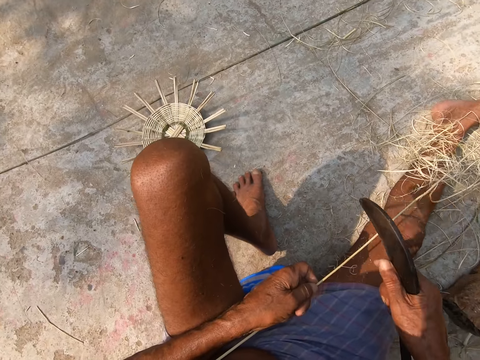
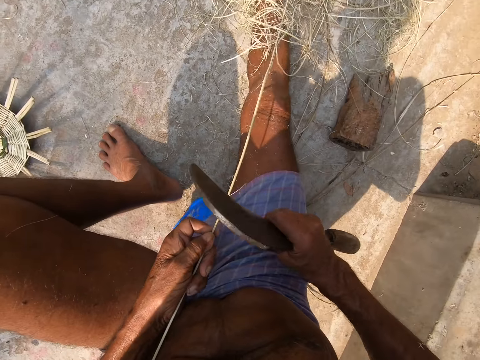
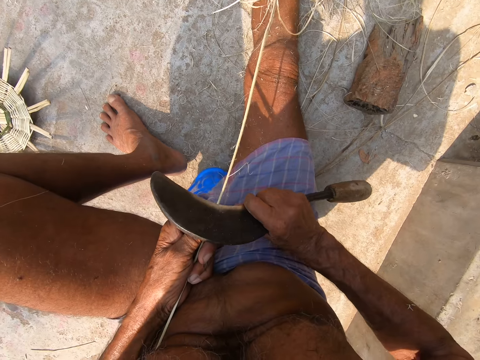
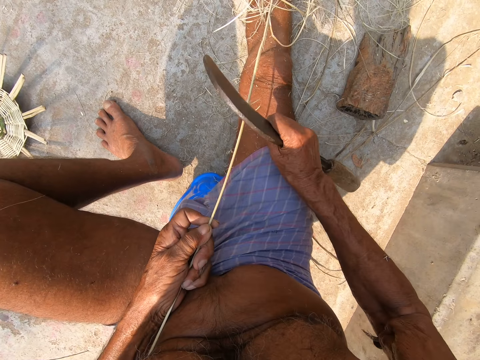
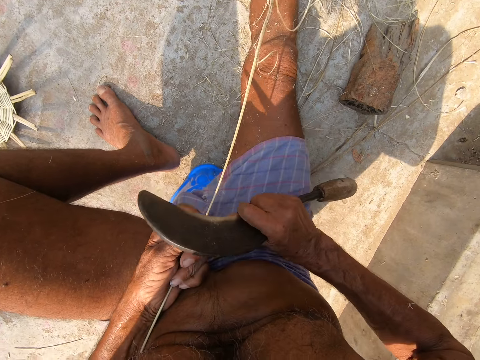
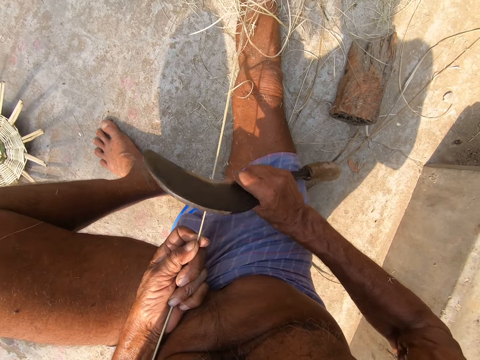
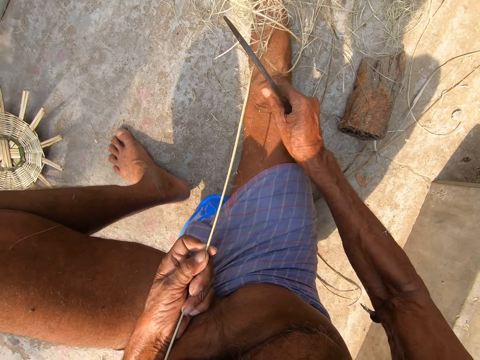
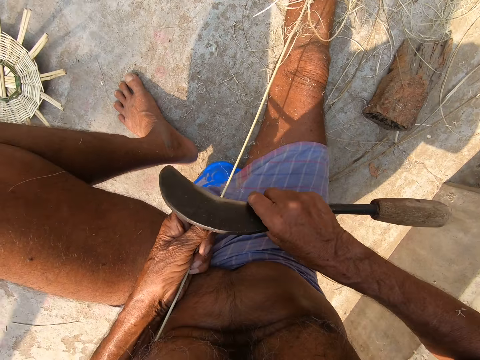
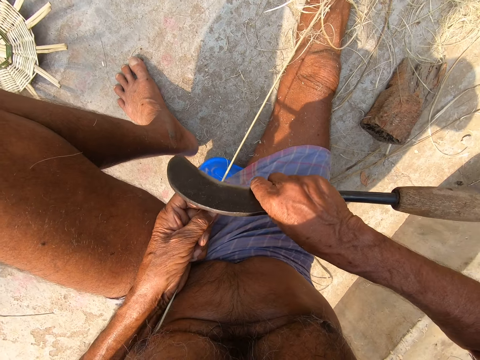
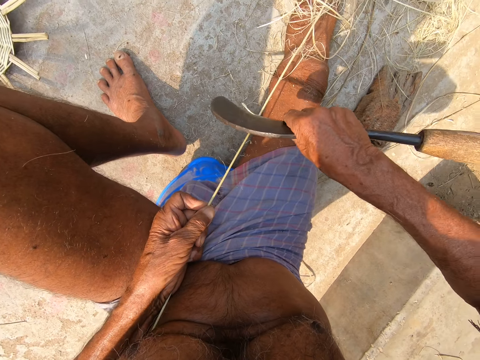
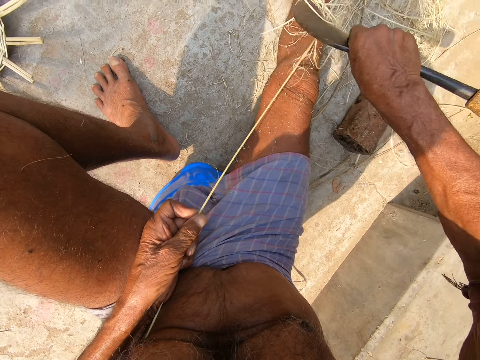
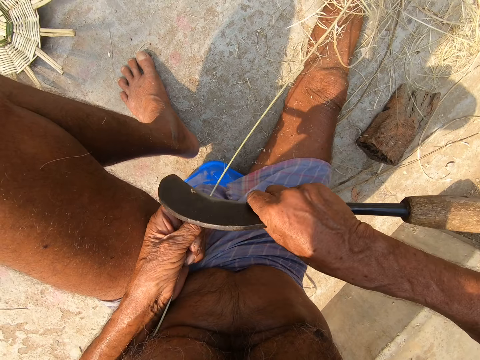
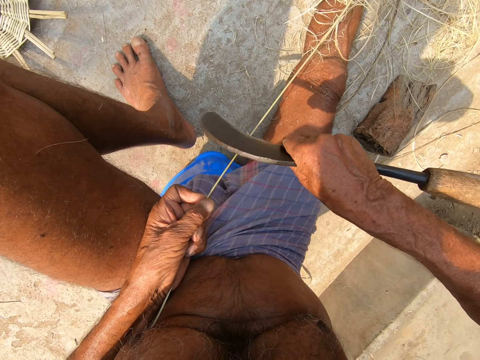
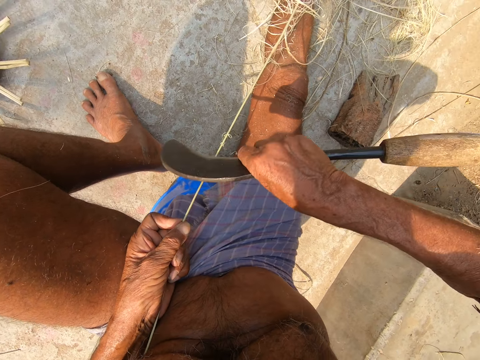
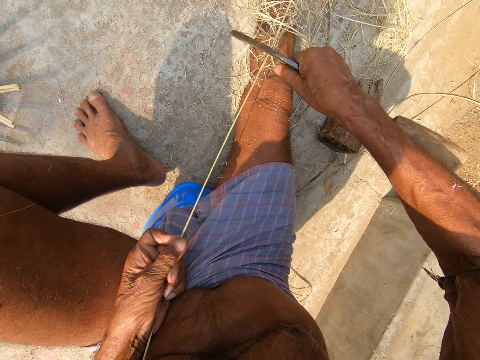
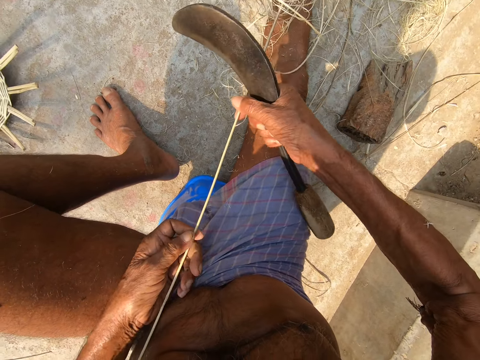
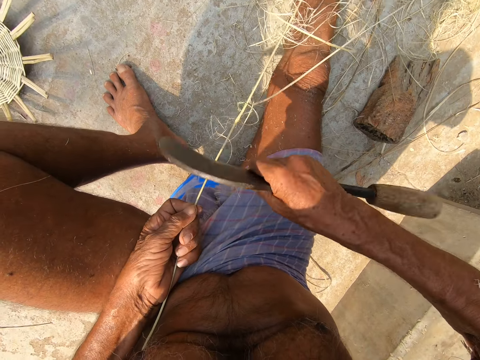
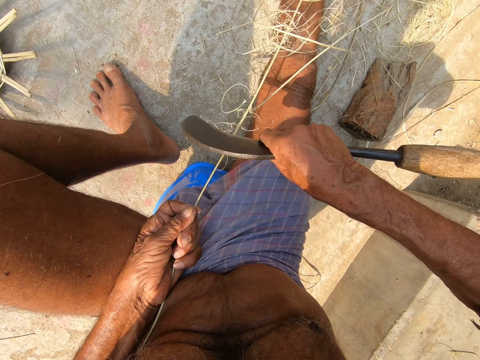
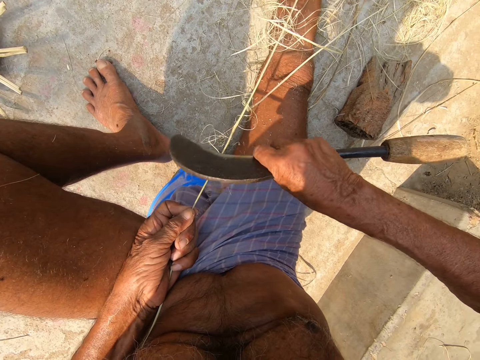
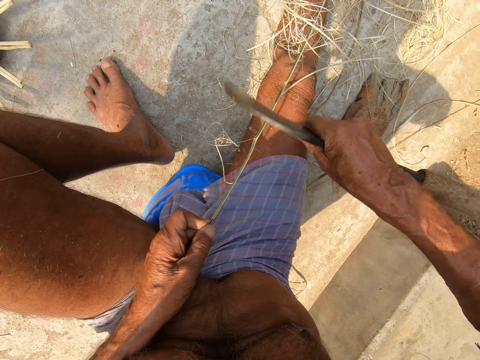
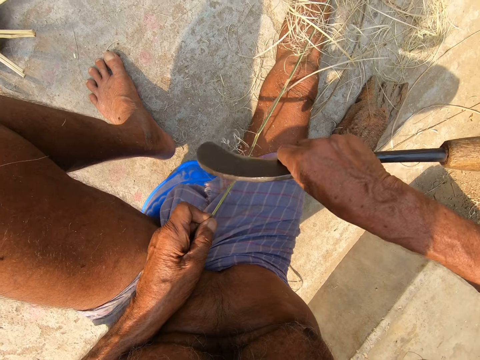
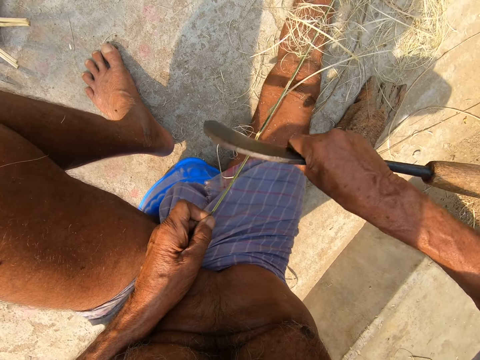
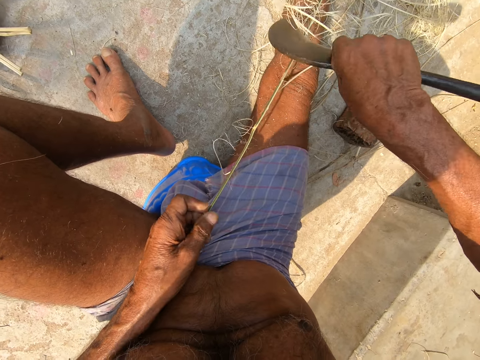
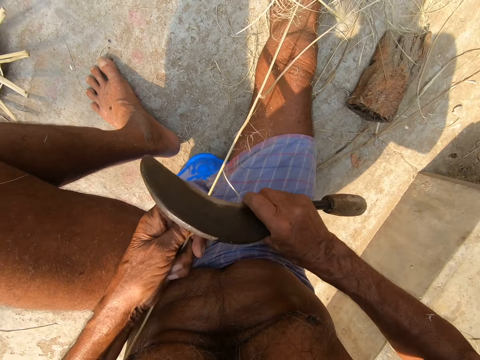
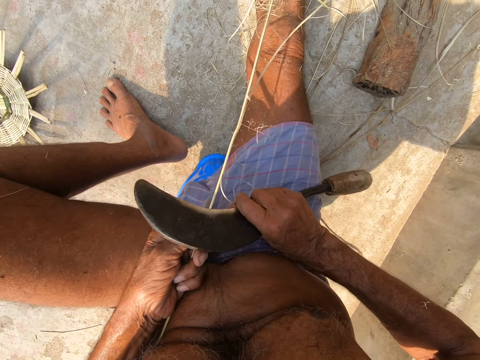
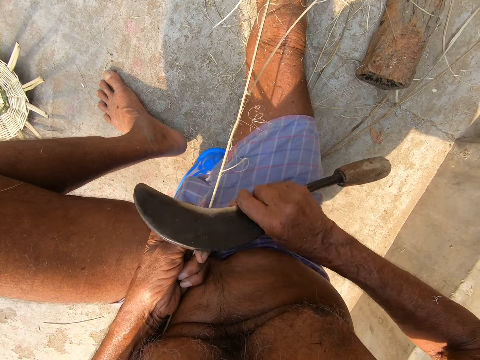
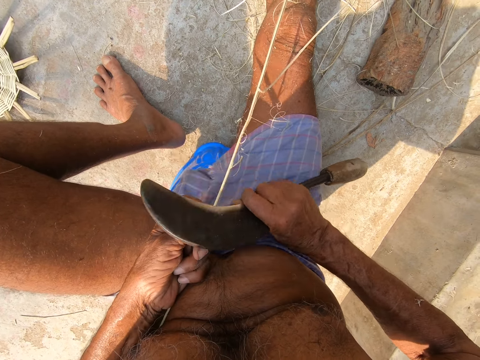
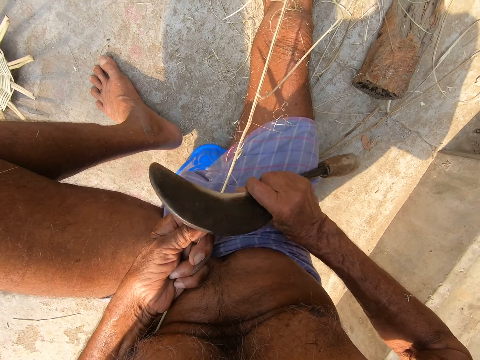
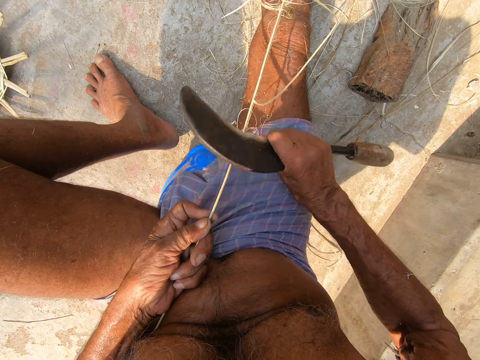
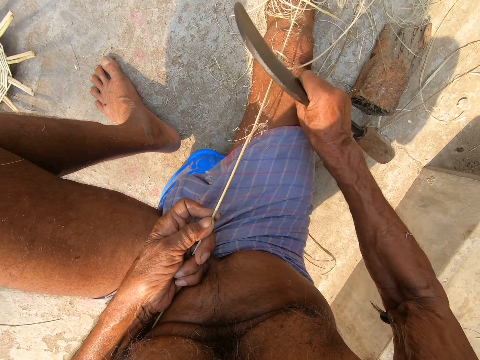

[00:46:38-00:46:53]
The camera wearer scrapes the bamboo strip in his left hand with the sickle in his right hand. He holds the bamboo strip with his right hand. He moves his left hand along the bamboo strip. He scrapes the bamboo strip in his left hand with the sickle in his right hand.

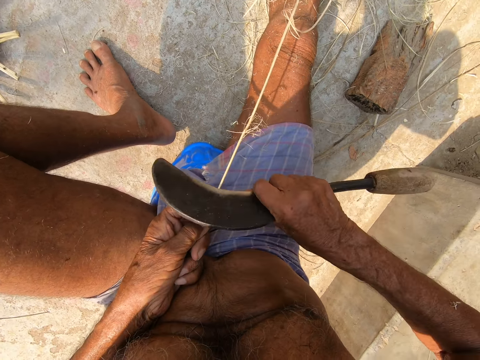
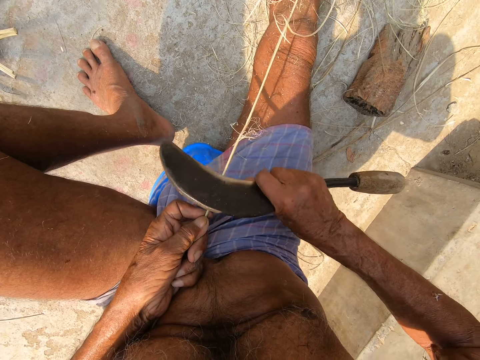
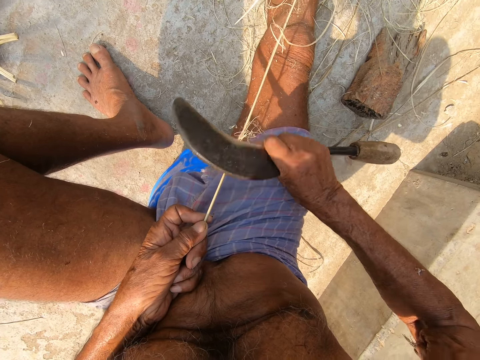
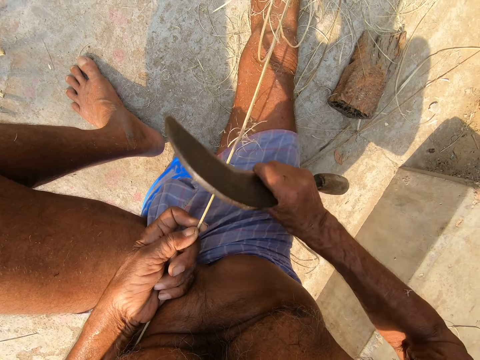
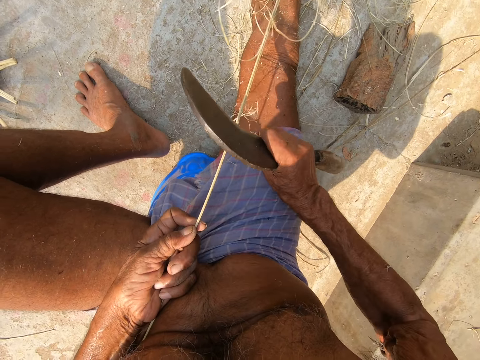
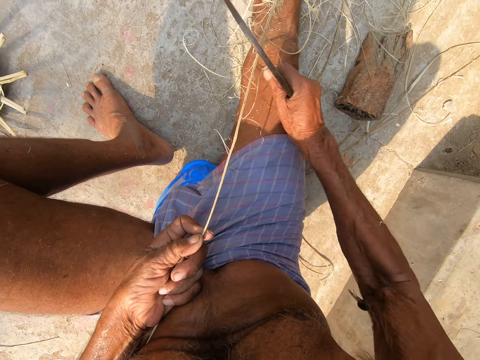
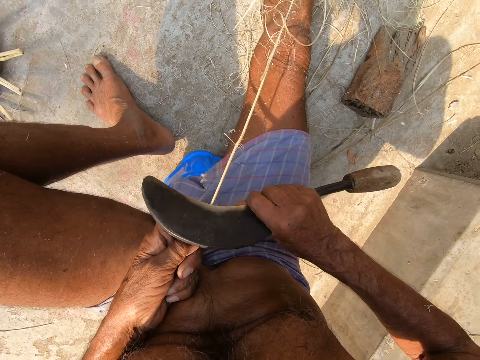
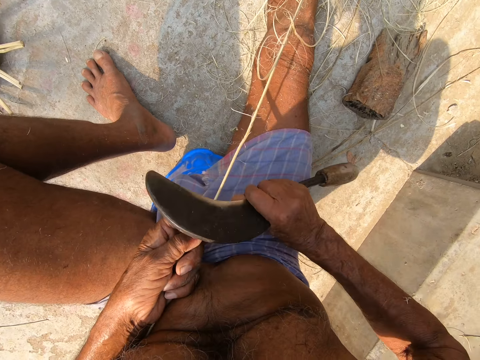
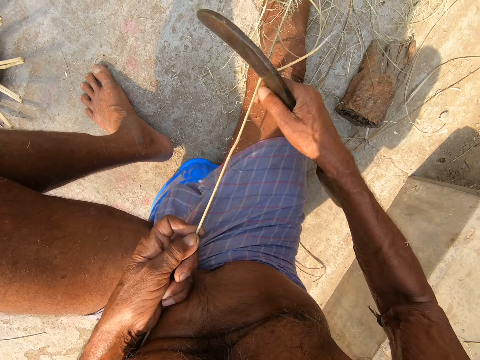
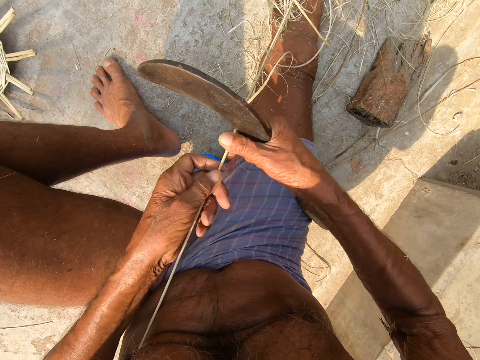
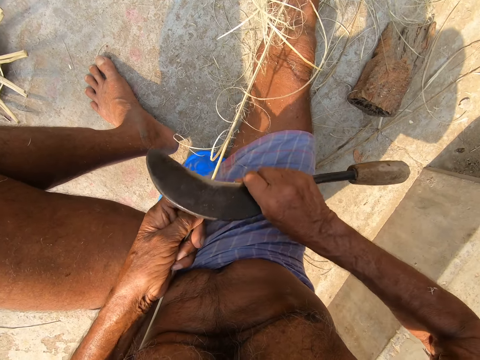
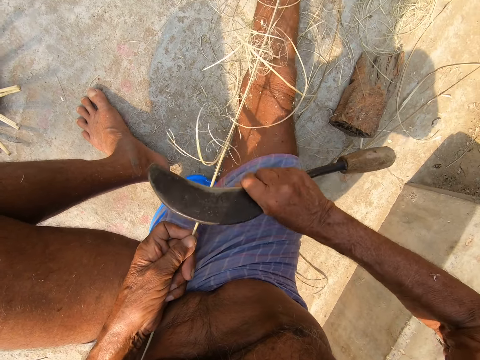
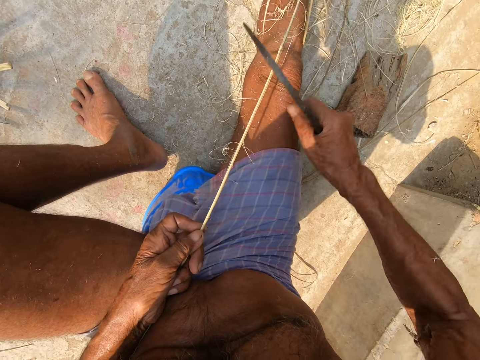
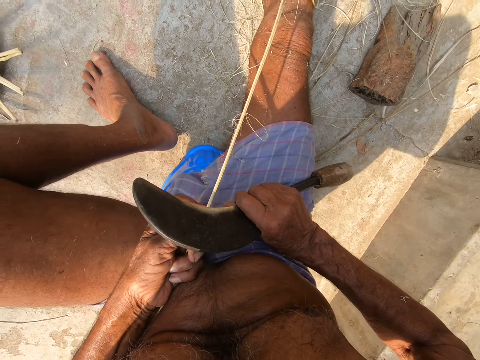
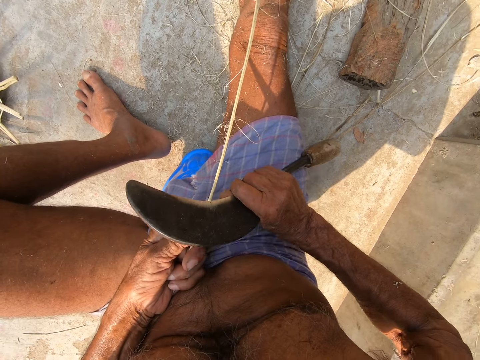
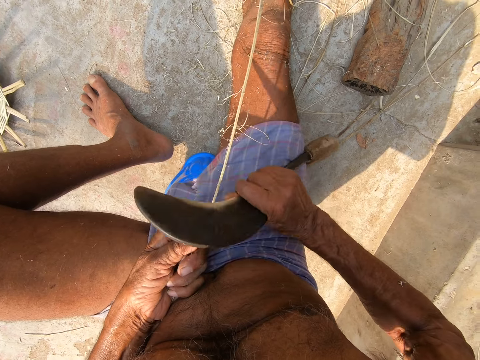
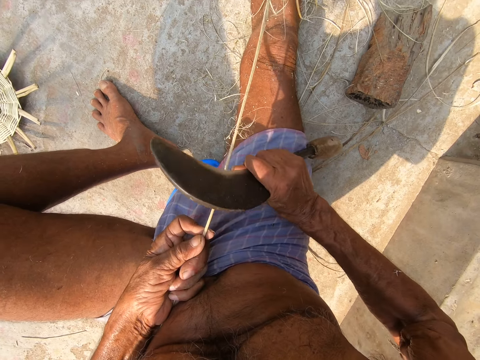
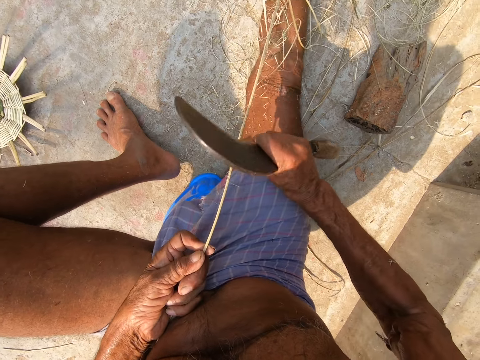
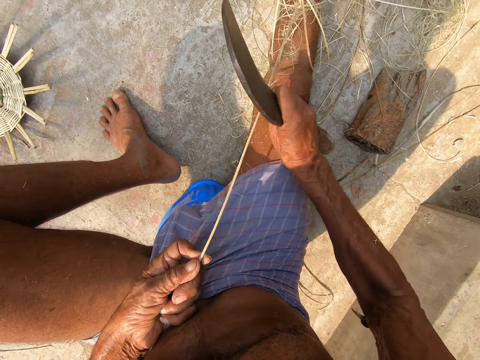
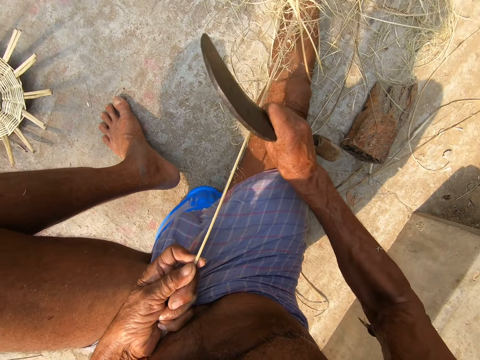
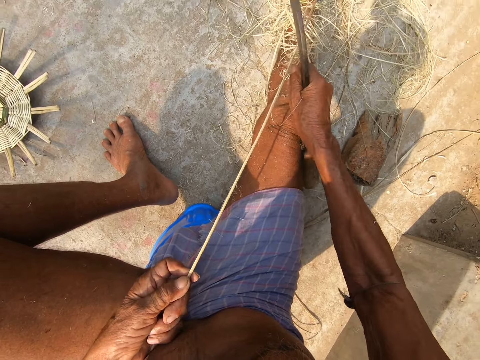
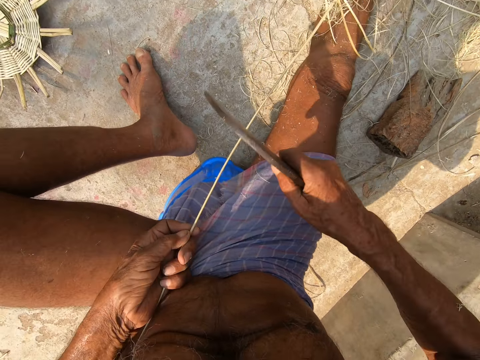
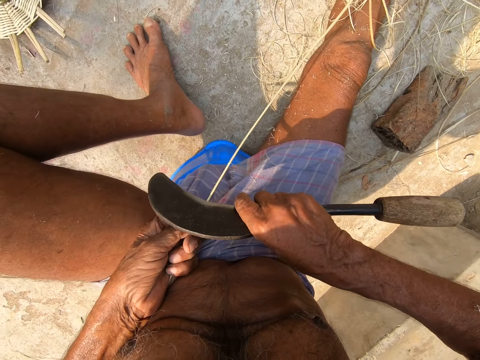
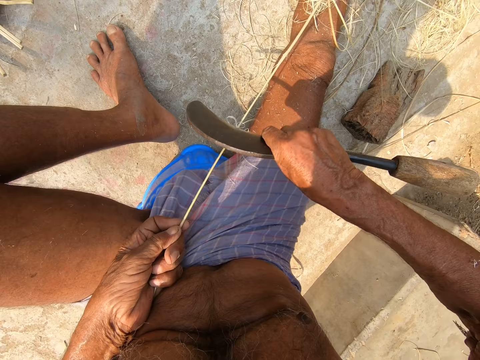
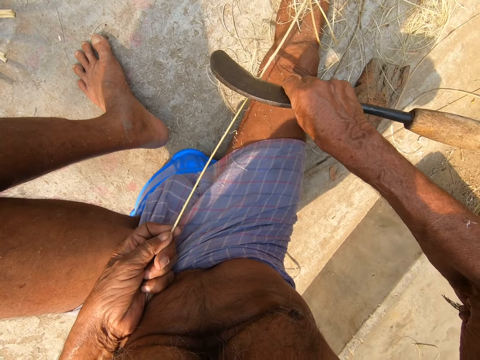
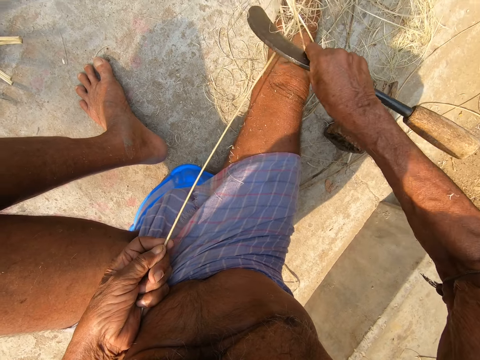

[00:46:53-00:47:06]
The camera wearer holds the bamboo strip with his right hand. He moves his left hand along the bamboo strip. He scrapes the bamboo strip in his left hand with the sickle in his right hand.
